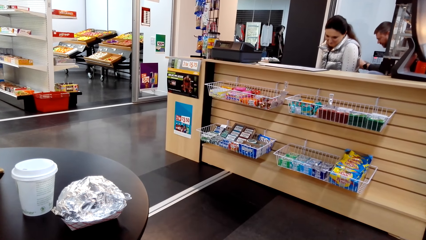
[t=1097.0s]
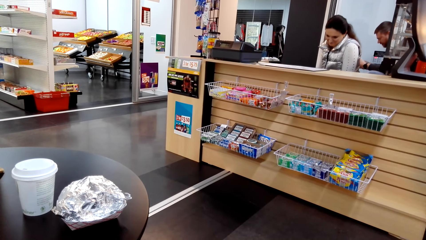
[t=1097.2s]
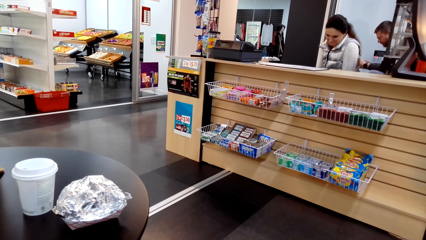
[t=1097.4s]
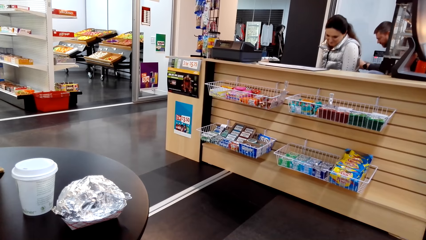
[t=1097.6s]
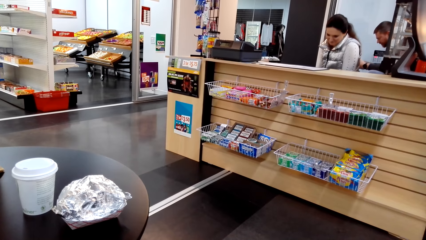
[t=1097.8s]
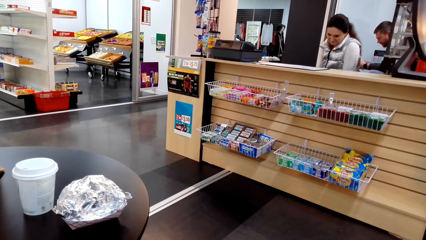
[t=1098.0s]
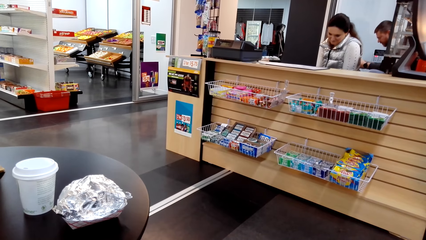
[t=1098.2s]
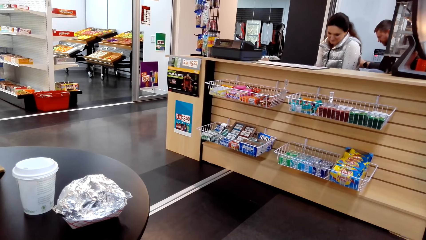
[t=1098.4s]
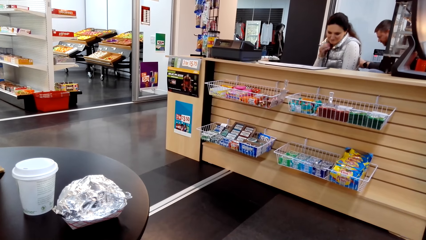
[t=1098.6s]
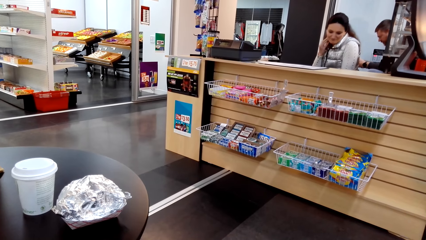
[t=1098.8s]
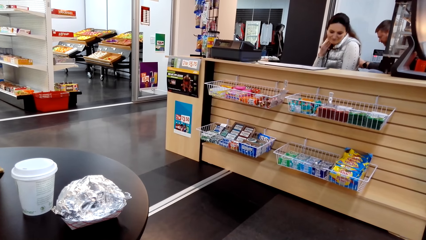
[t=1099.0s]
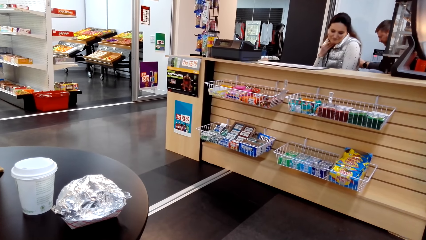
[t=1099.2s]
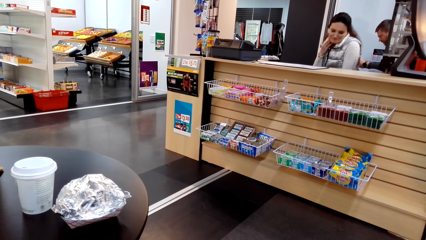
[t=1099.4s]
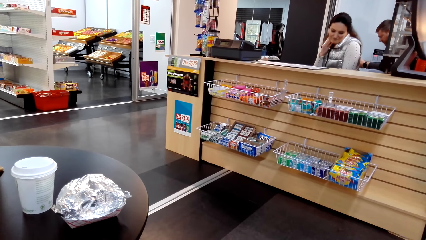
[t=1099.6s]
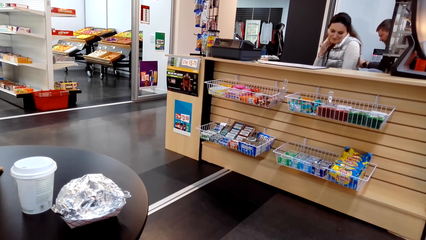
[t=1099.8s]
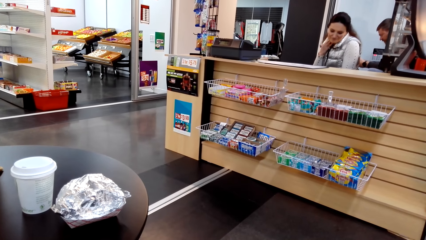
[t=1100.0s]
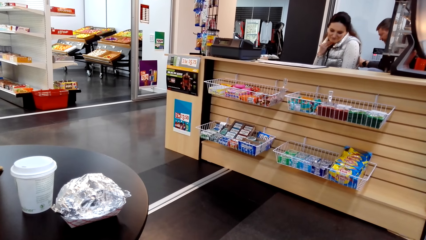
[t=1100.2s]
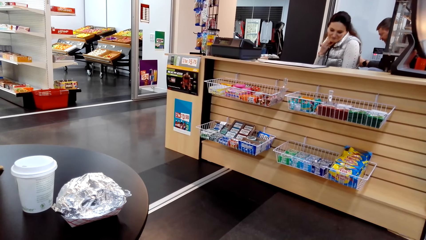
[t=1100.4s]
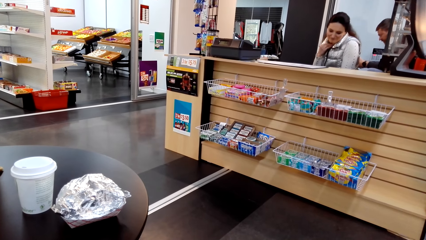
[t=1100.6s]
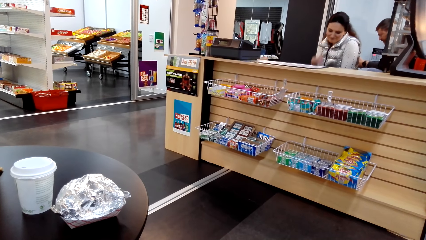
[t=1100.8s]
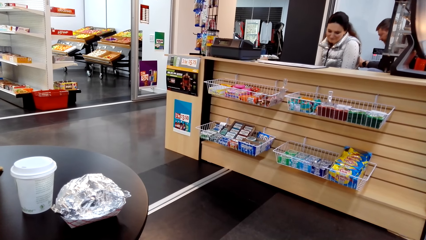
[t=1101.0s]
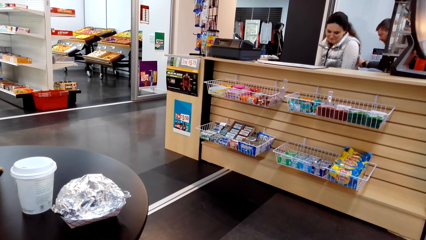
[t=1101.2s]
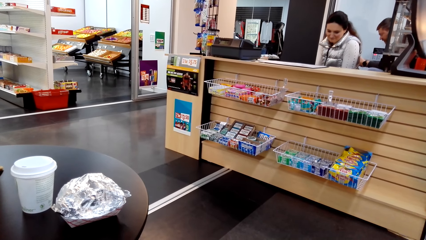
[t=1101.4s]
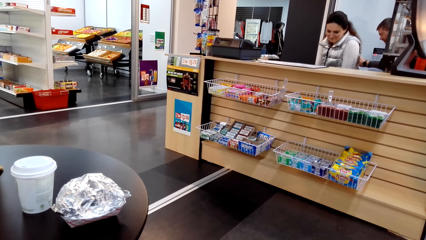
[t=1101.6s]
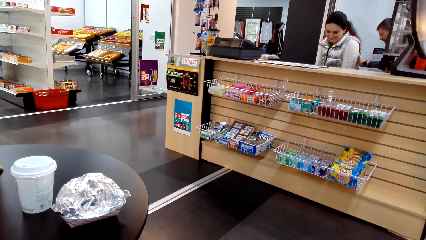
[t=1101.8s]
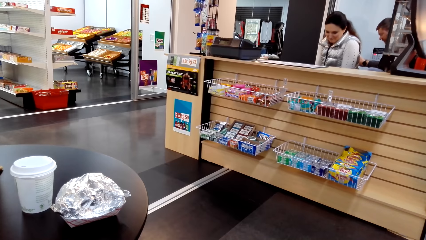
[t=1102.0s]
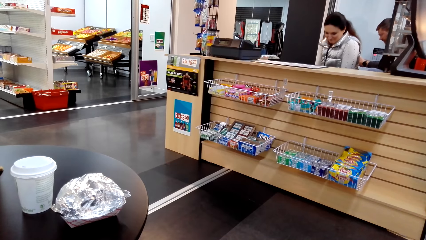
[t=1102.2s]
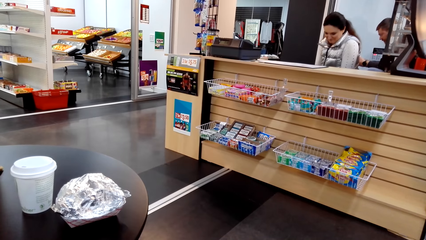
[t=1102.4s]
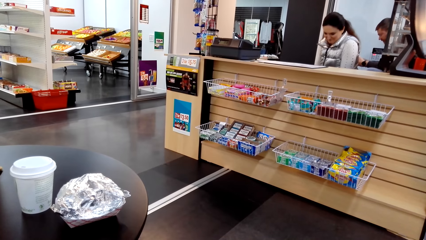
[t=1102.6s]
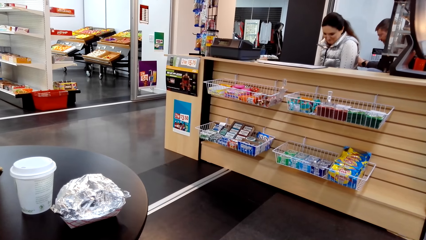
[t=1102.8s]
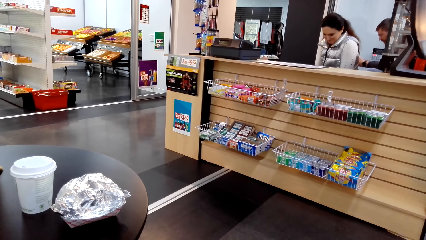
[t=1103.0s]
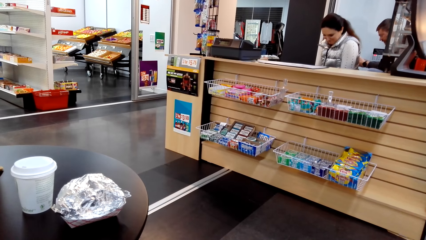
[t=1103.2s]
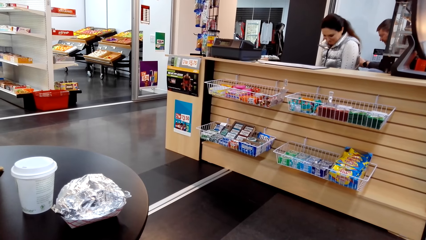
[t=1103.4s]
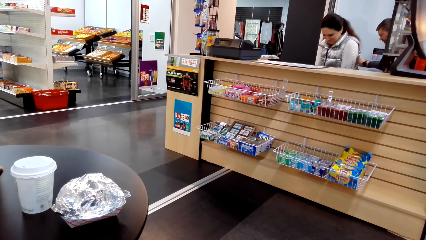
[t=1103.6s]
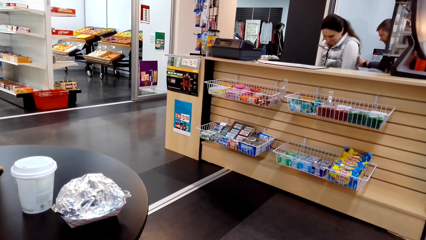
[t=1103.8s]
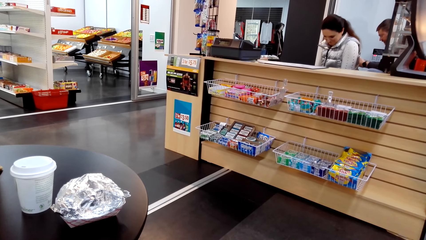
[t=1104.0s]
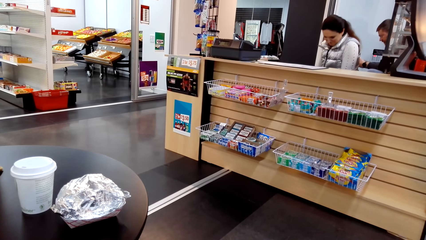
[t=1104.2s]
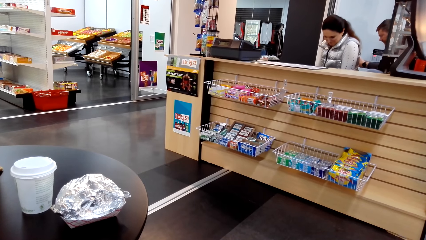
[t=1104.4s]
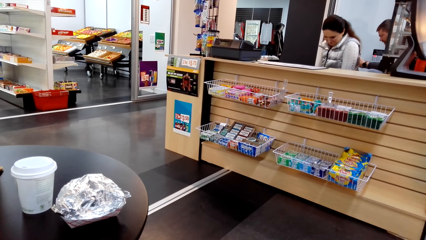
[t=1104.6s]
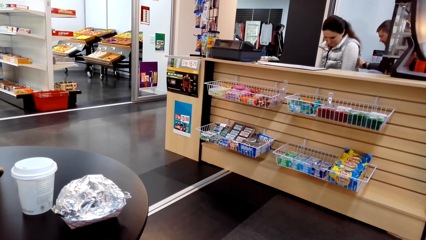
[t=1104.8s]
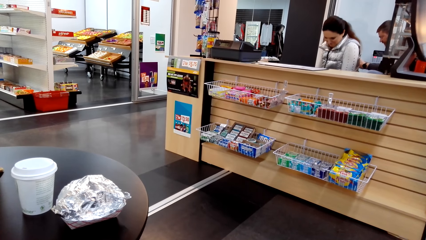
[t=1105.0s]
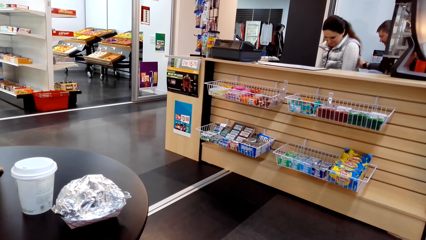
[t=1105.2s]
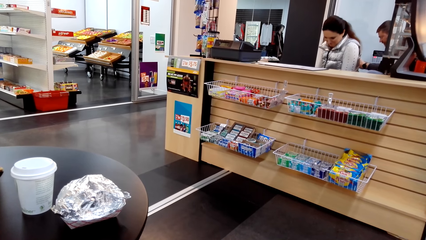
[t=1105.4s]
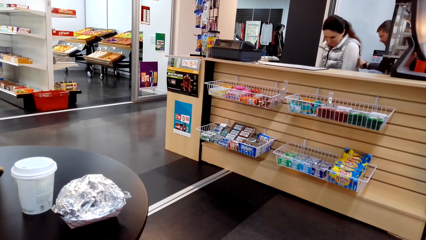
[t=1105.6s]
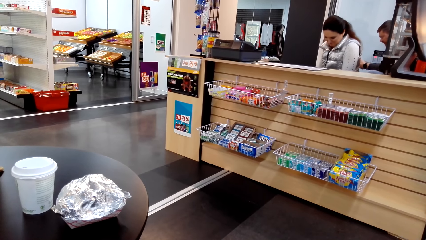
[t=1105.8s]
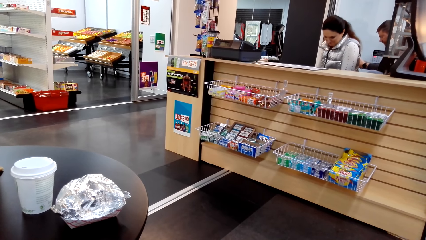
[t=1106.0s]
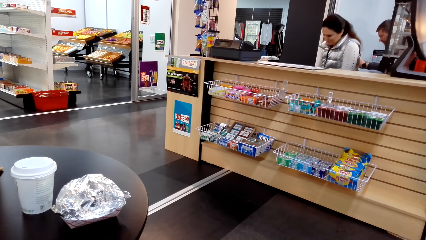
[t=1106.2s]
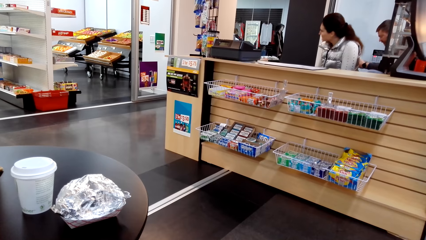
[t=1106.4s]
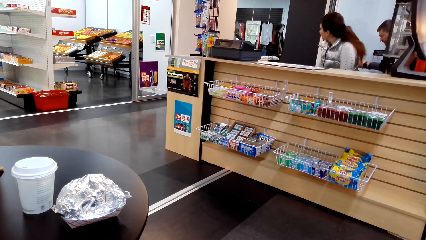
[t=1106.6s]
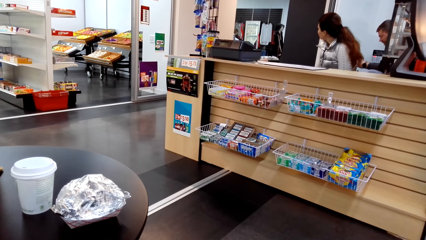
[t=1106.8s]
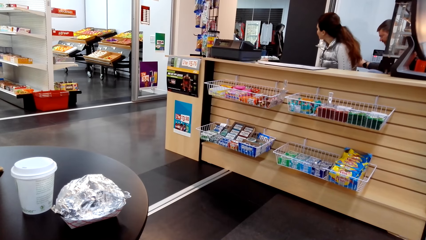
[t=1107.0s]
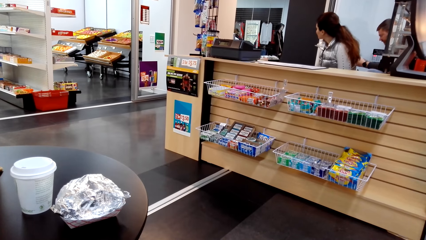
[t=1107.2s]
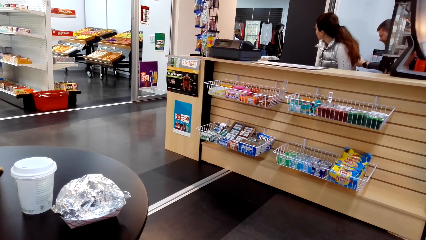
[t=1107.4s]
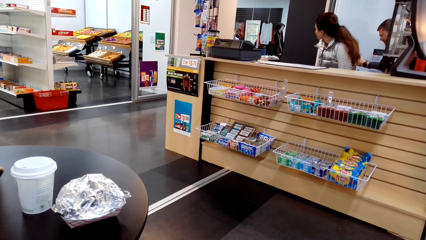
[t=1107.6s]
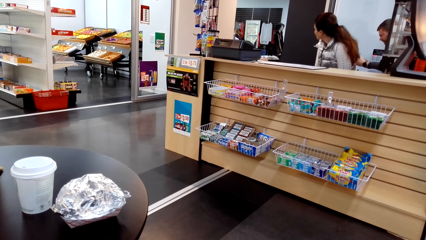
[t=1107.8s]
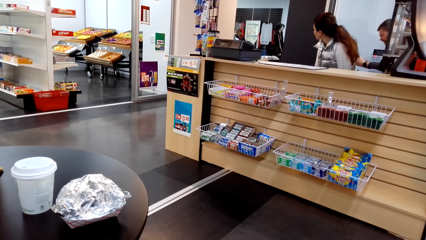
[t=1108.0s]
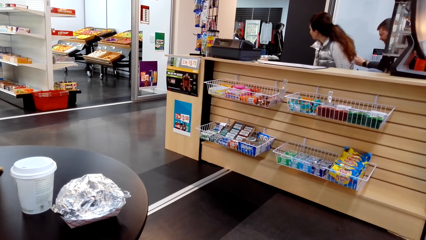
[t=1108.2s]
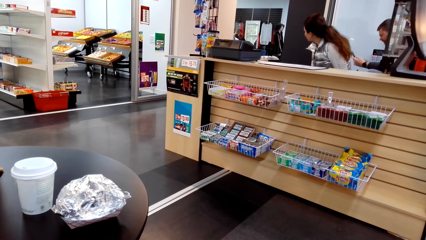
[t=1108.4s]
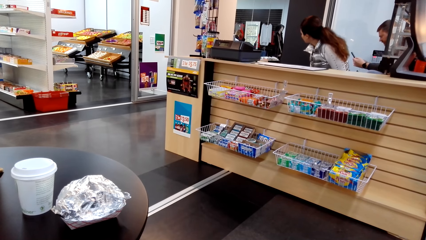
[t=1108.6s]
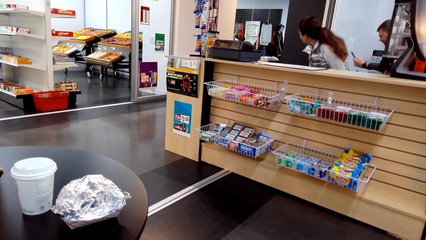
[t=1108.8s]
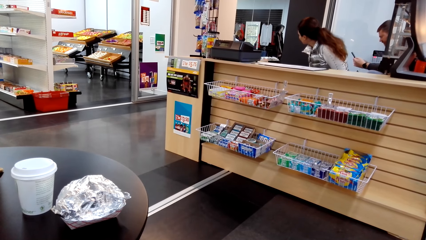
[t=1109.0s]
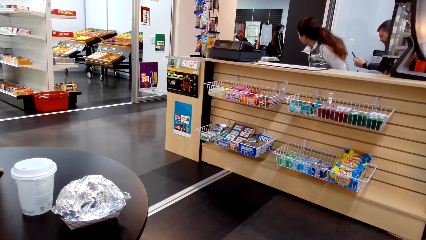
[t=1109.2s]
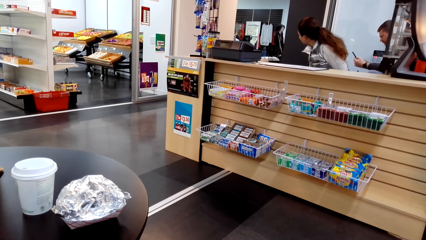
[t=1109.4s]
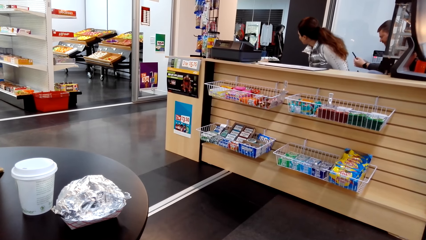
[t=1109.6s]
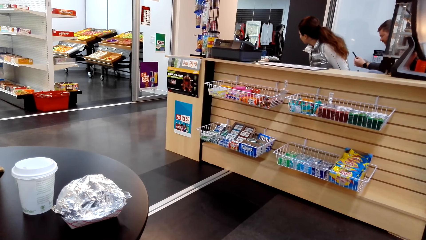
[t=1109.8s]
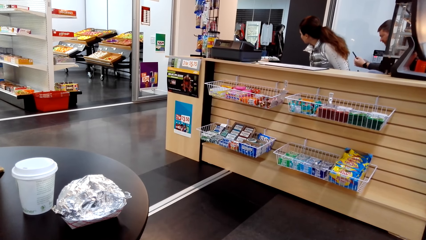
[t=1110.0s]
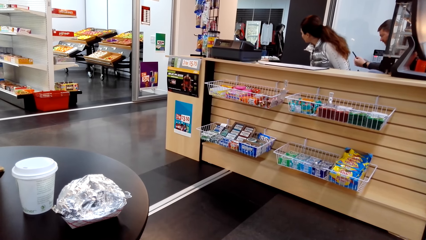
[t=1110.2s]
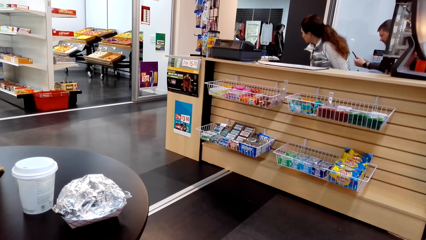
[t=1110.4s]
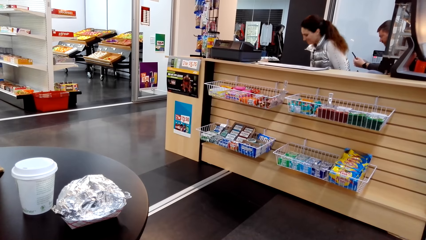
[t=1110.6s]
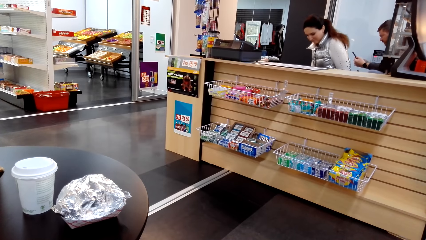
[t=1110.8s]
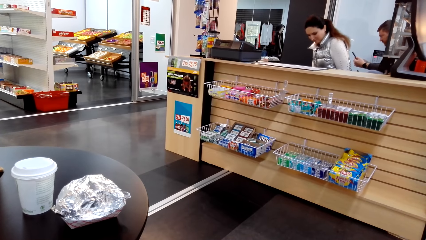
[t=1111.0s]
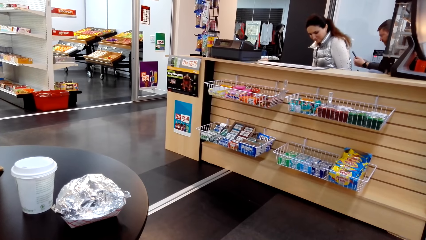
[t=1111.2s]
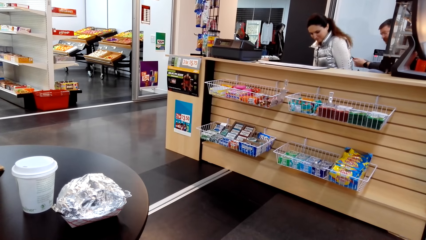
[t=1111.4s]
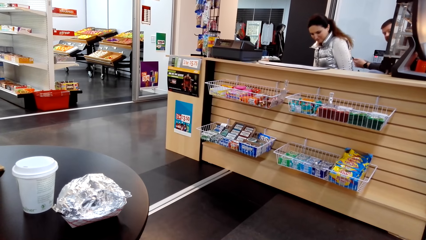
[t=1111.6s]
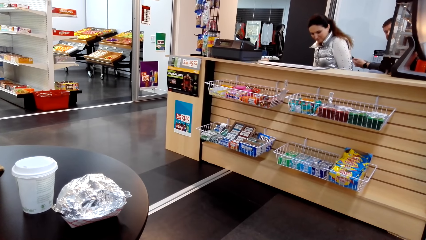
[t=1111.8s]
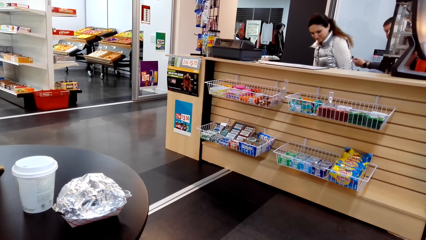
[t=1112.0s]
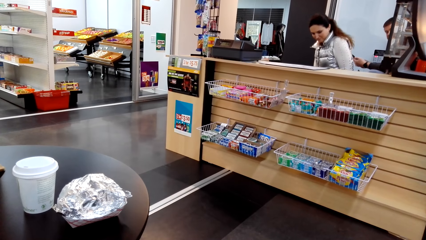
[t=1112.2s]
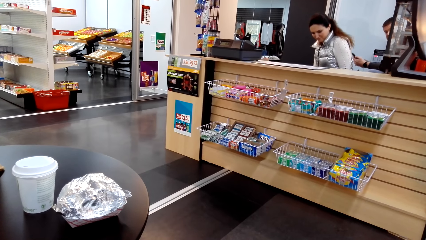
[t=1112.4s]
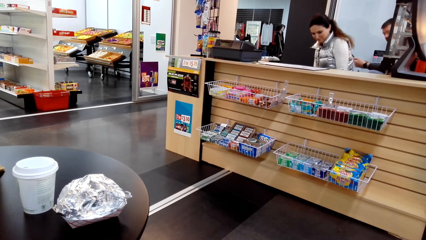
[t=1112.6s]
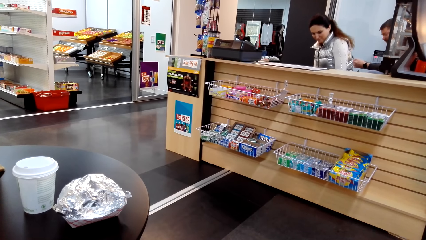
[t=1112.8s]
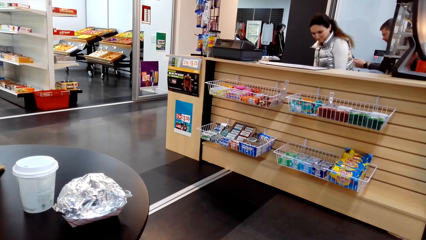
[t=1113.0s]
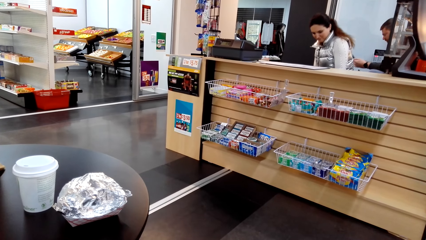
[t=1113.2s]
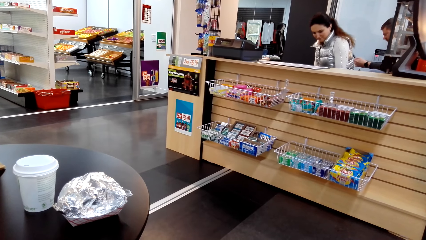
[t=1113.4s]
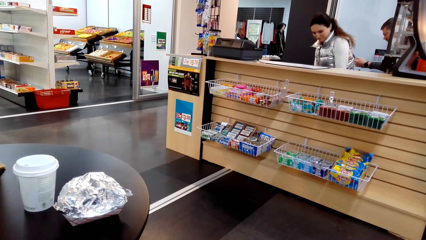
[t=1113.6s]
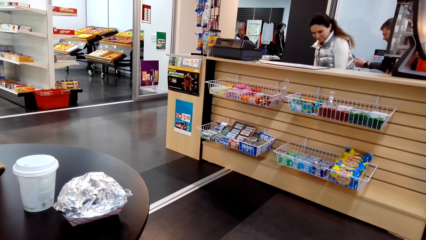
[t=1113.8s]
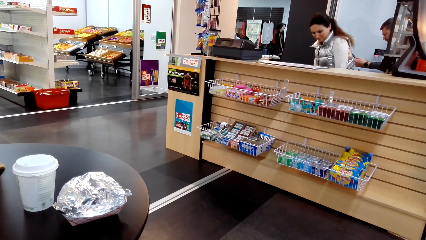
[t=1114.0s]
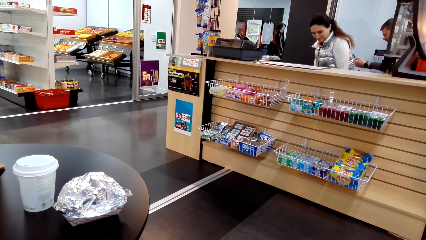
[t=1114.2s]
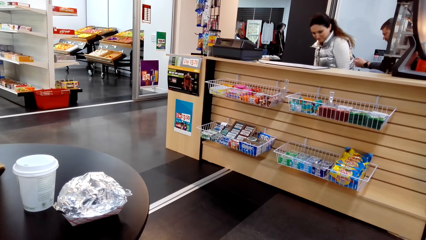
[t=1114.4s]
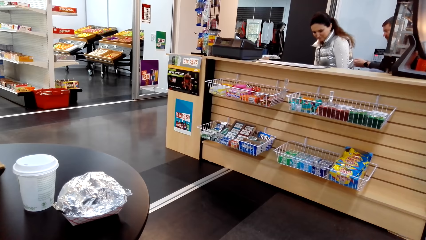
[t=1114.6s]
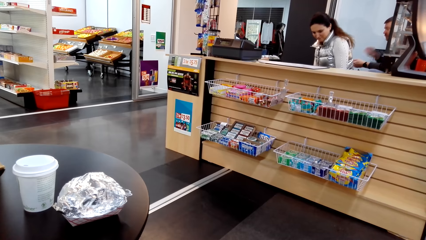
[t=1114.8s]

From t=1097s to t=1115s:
A lady rubs her neck. The lady holds her neck. The lady moves her hand away from the neck. The lady turns back. Another lady tries clothes on the other side of the store.
